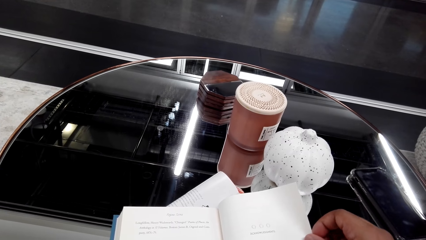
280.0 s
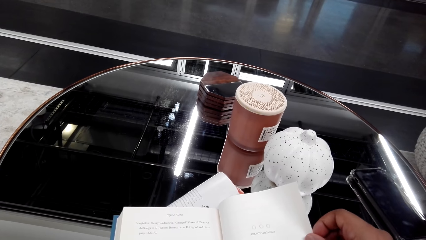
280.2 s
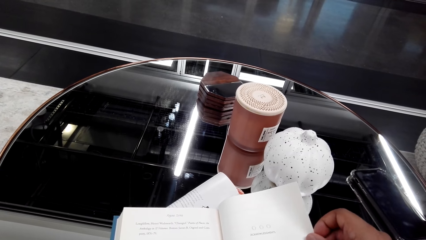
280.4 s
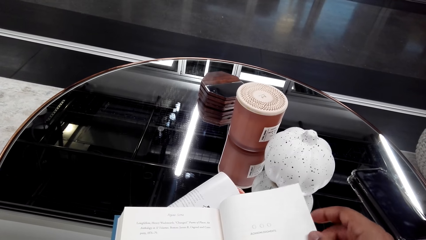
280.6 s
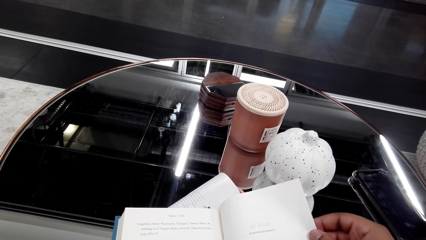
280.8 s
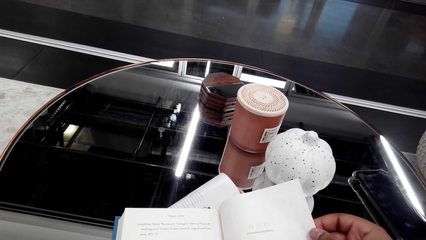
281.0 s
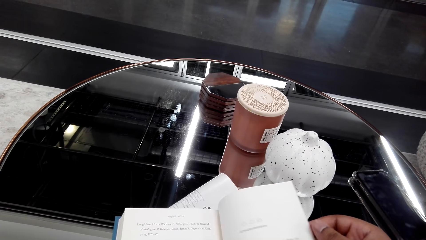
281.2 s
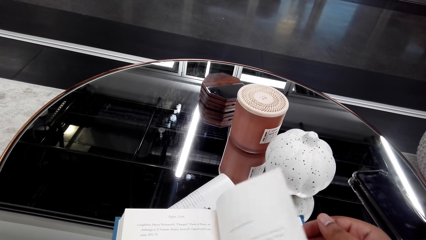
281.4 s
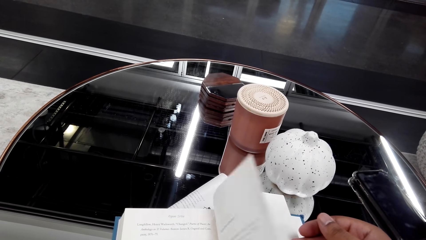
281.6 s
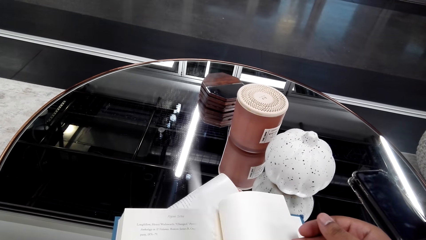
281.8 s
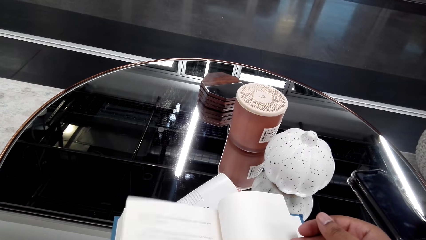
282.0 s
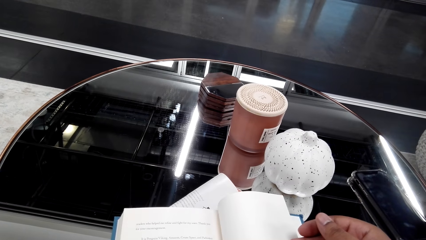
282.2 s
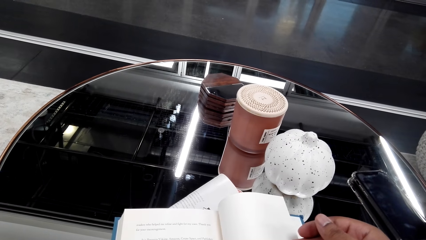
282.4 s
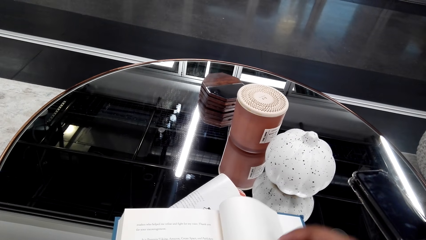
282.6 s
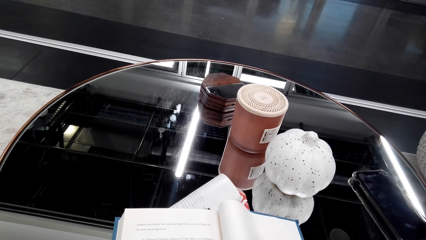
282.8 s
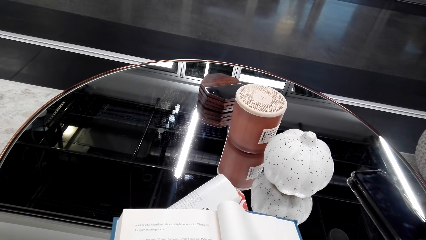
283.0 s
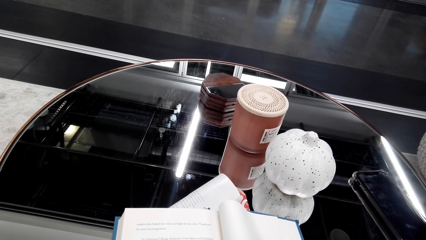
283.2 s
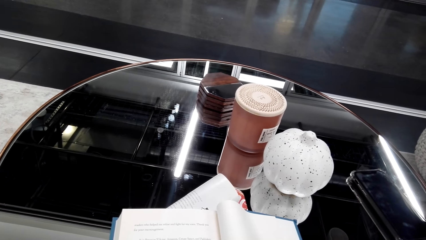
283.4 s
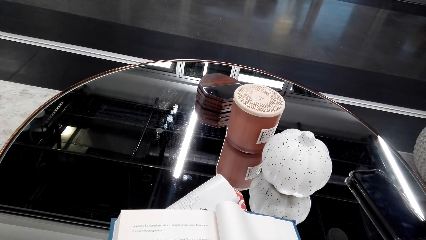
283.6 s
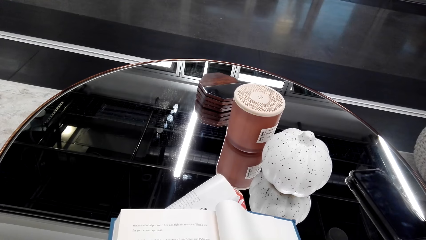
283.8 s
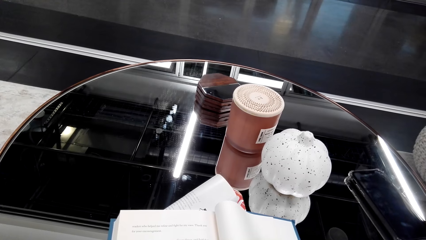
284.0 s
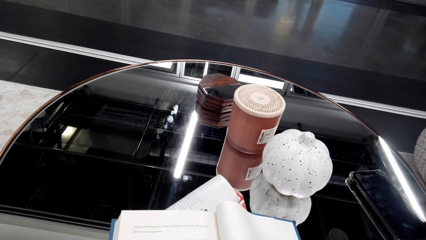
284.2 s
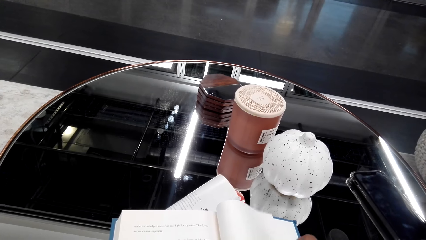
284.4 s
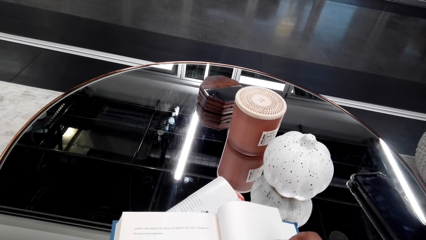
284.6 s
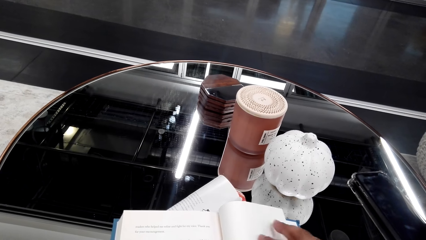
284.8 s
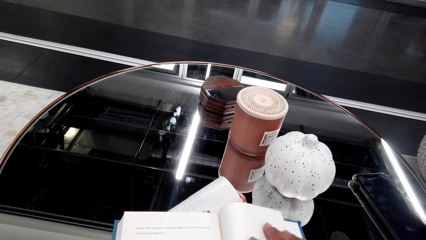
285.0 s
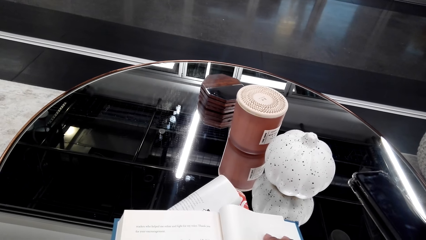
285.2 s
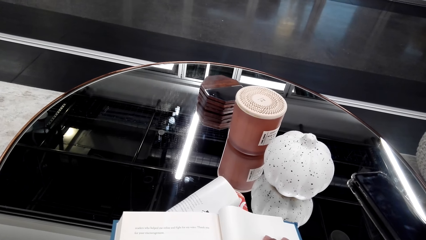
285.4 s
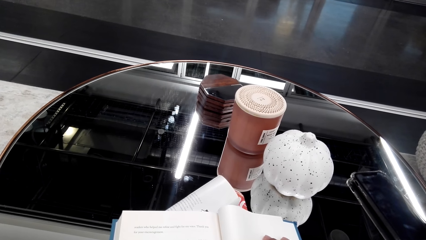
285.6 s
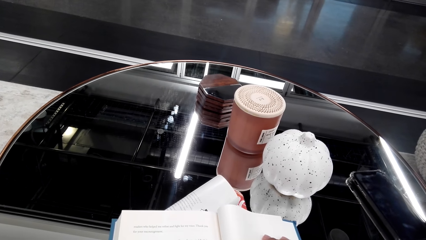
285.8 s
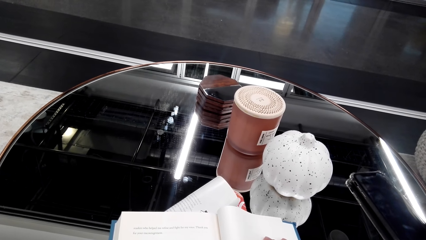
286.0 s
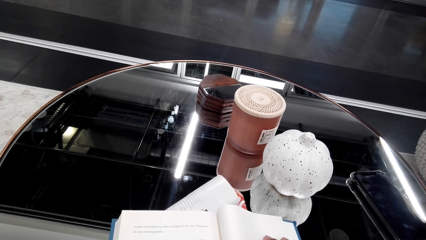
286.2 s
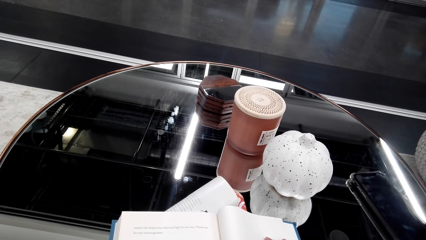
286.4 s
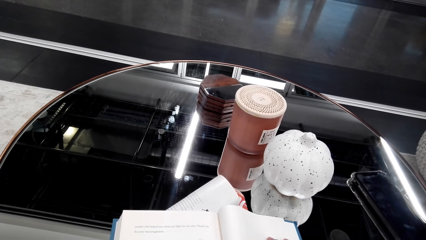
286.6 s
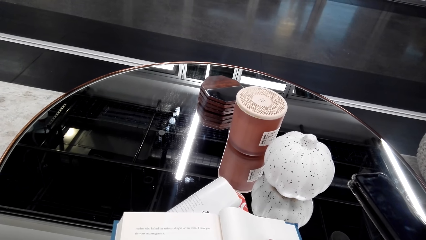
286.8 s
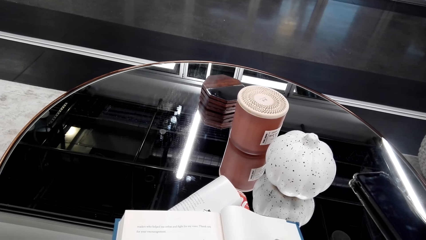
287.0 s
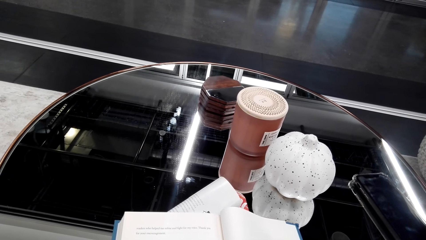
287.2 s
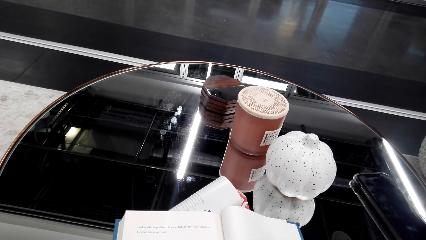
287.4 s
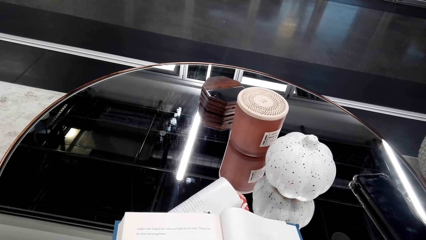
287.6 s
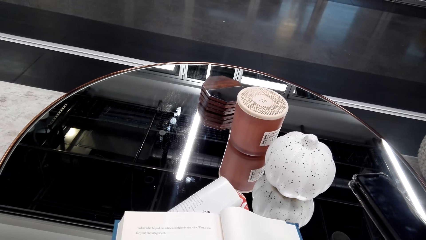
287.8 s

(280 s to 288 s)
The camera wearer flips pages. They read a book.

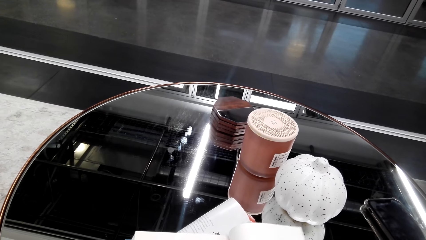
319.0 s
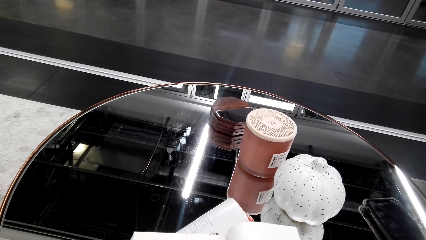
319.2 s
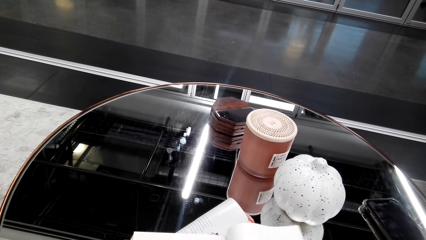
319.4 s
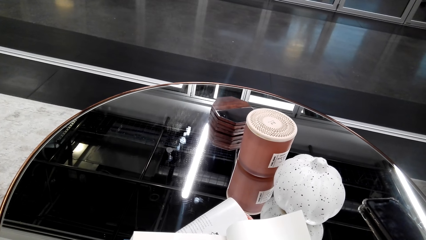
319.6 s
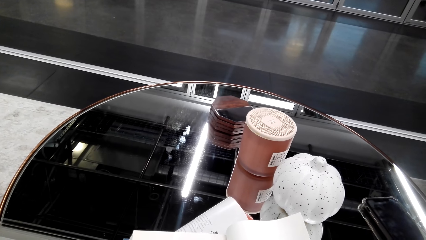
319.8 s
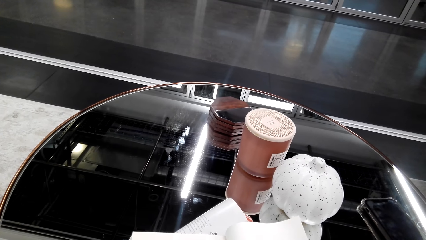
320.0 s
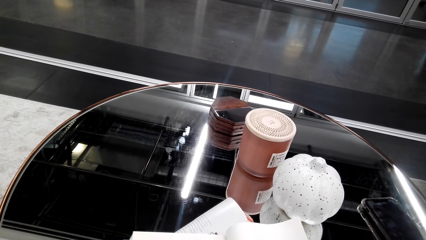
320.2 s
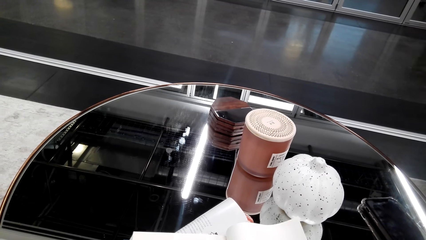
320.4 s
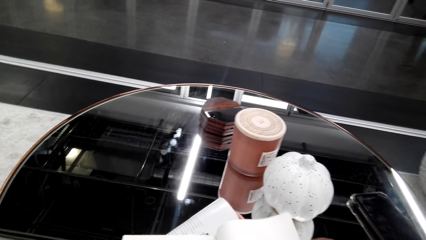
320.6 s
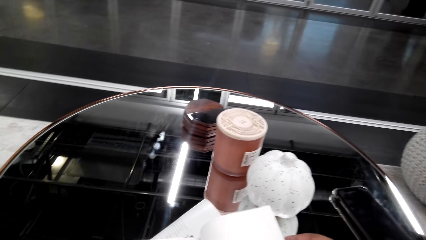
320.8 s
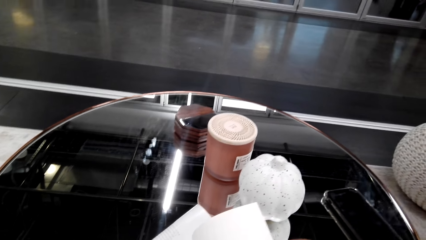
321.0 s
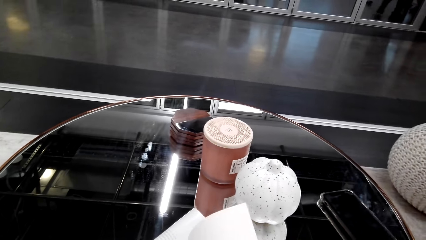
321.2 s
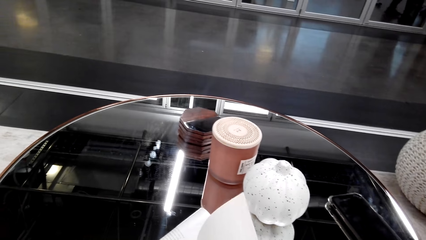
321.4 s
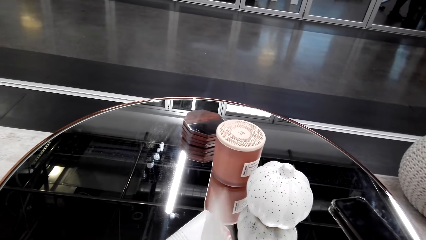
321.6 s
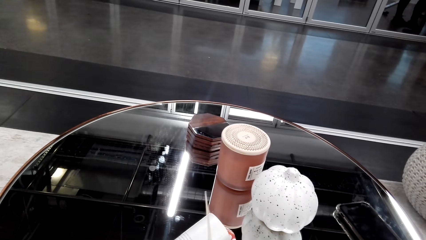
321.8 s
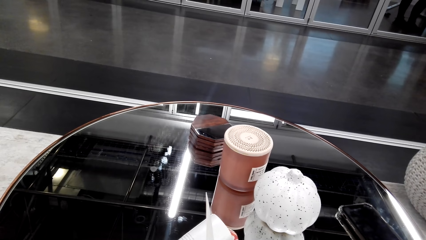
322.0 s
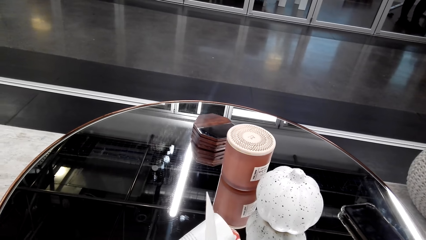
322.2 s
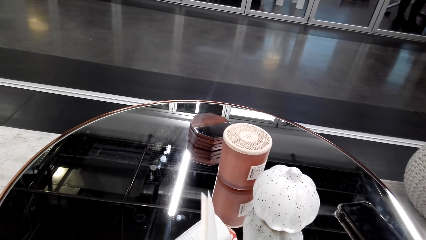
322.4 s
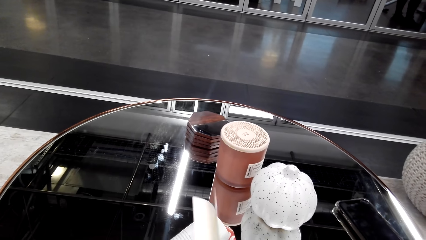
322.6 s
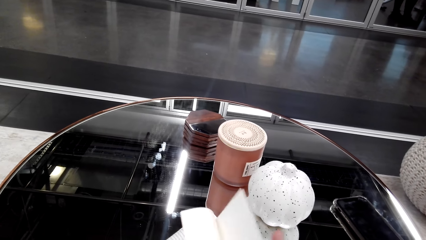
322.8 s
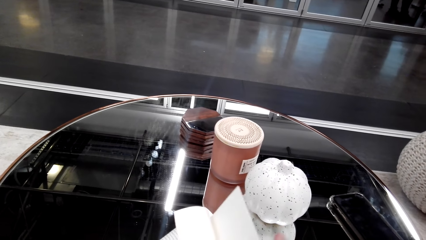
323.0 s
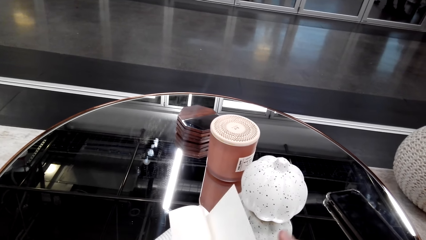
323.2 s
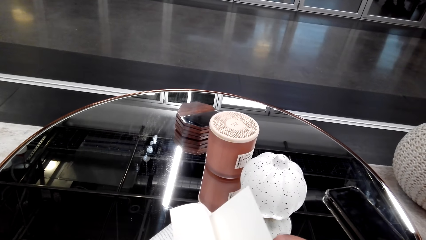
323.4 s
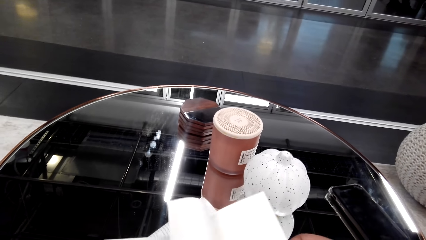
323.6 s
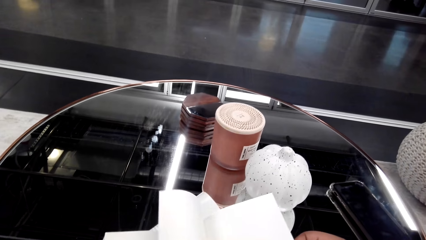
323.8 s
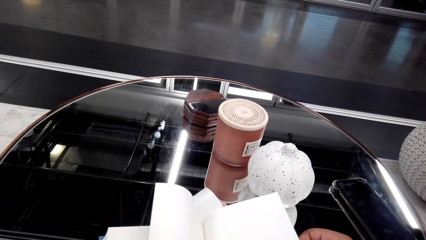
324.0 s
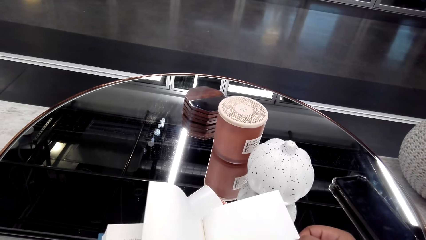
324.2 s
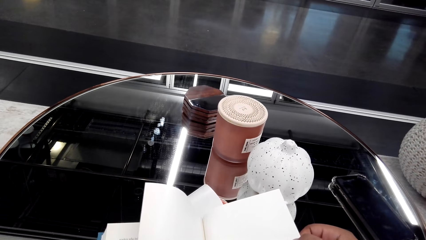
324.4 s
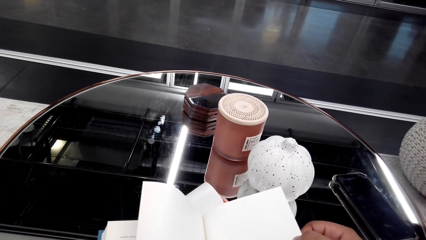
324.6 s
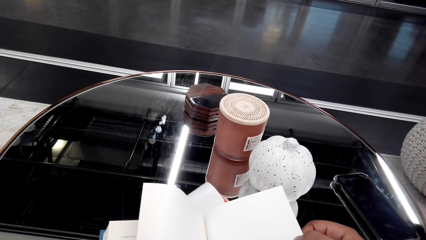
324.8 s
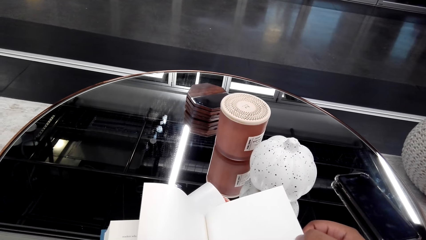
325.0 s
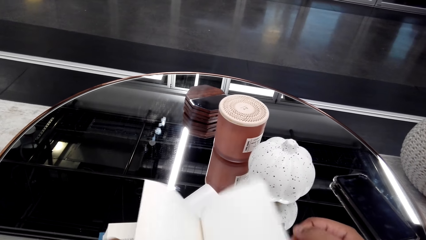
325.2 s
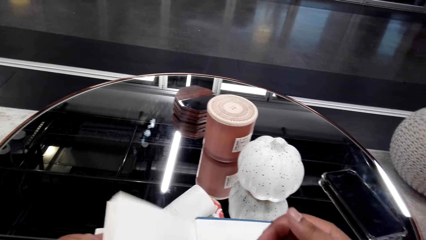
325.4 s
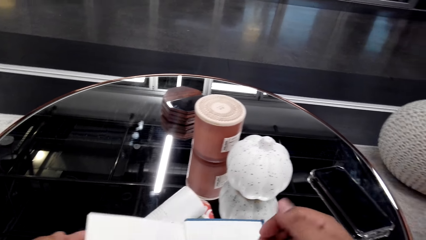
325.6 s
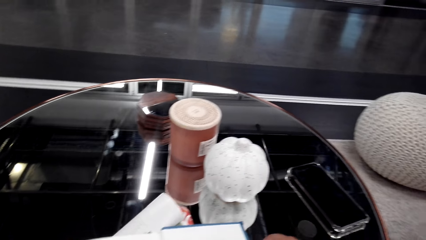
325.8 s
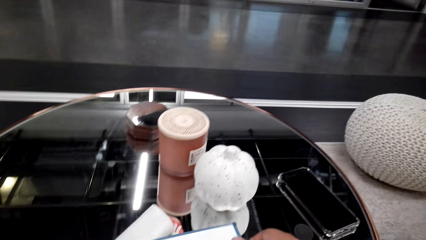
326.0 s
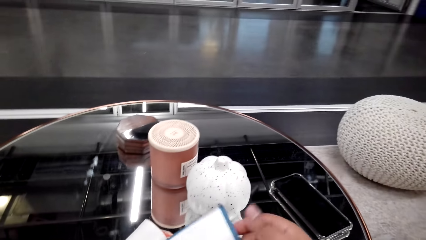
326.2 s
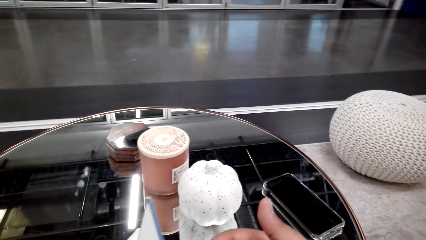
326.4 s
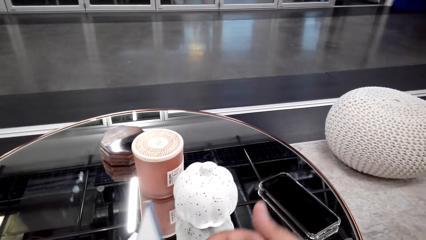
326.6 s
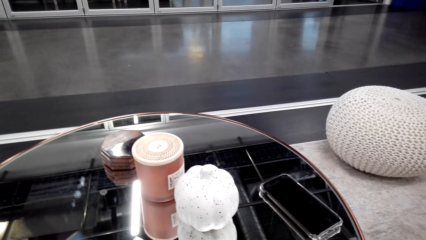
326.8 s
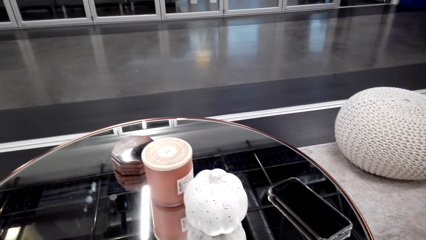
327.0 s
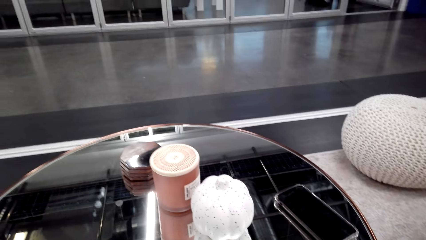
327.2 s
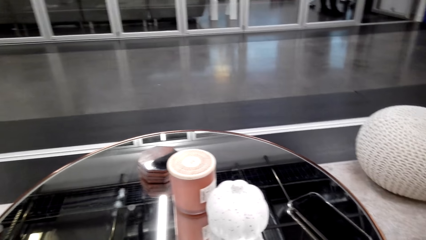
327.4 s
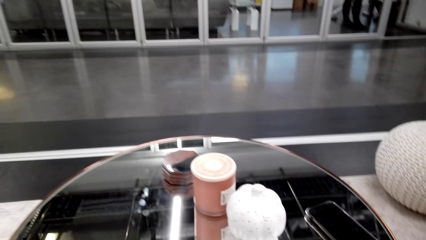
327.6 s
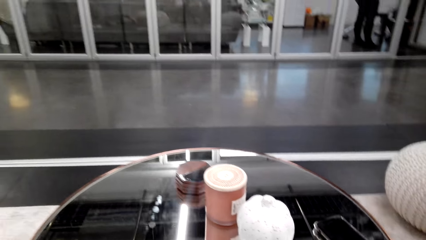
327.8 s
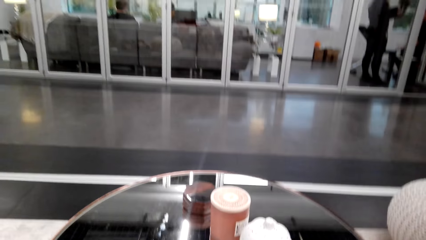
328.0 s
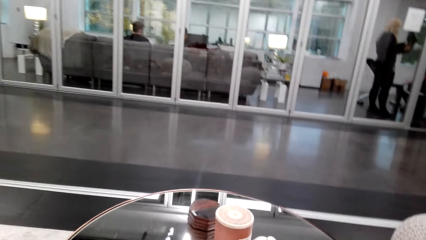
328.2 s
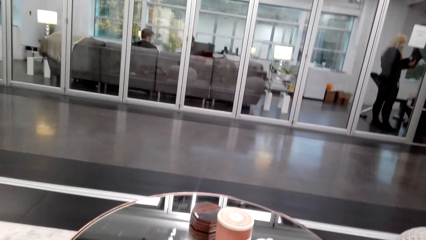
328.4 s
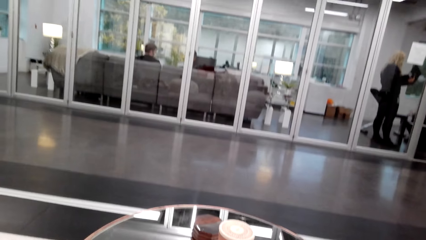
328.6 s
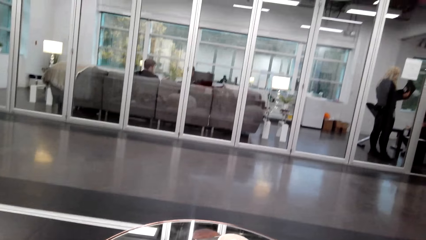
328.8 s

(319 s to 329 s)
The camera wearer peruses pages. They flip the pages. They read a book. They flip the pages. They close the book.
